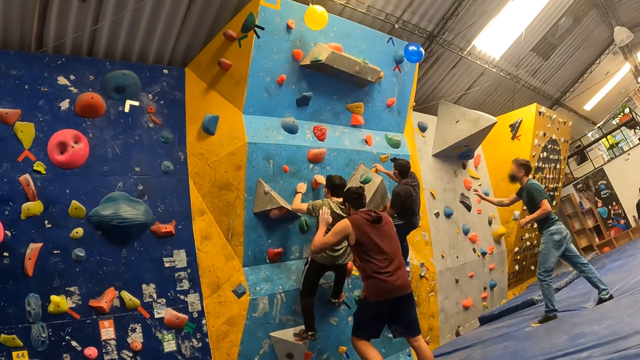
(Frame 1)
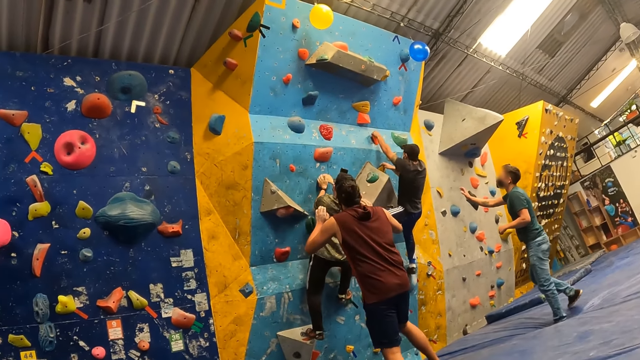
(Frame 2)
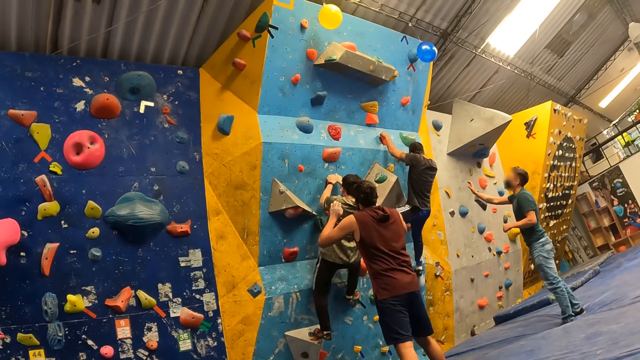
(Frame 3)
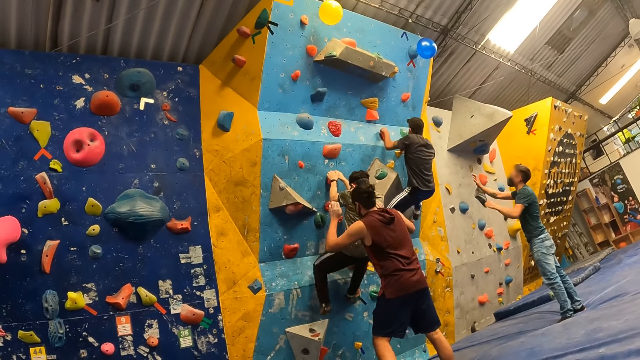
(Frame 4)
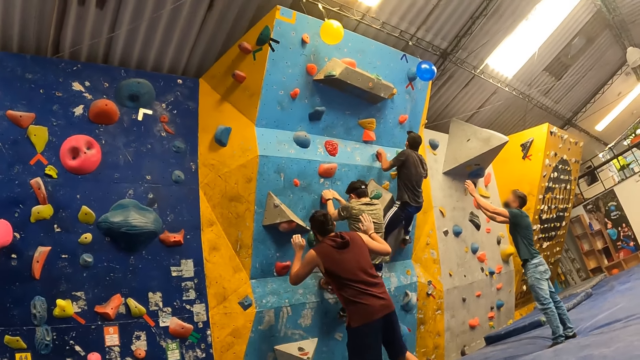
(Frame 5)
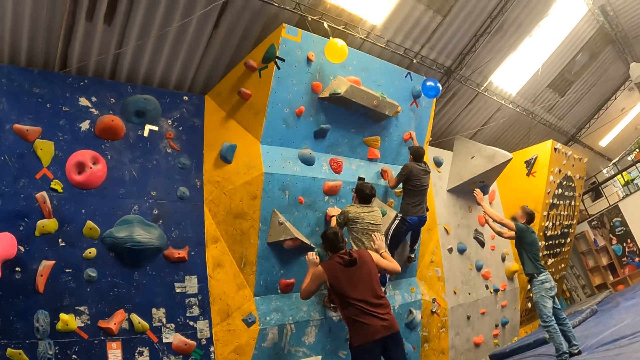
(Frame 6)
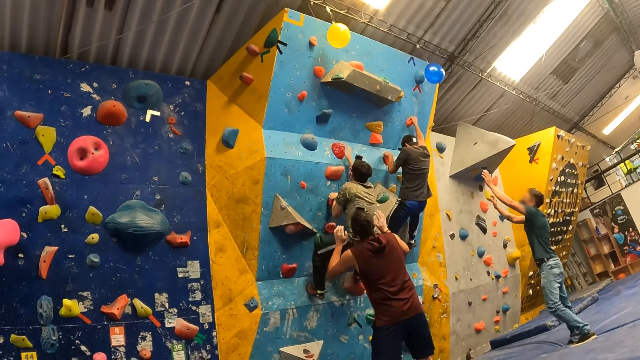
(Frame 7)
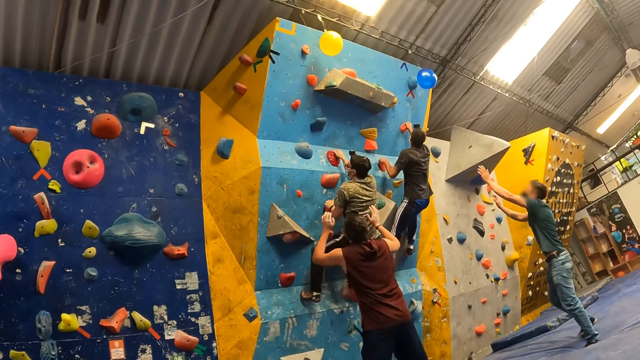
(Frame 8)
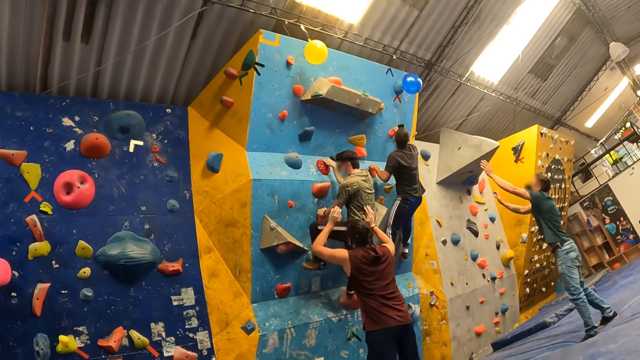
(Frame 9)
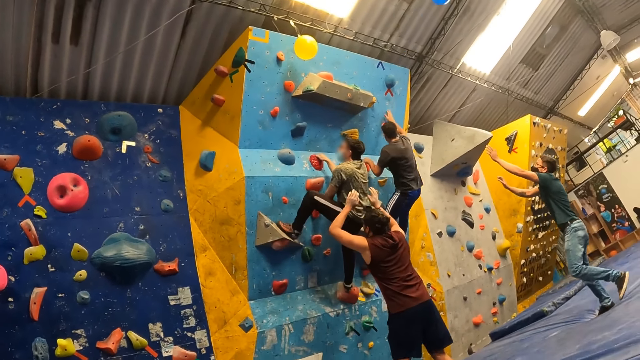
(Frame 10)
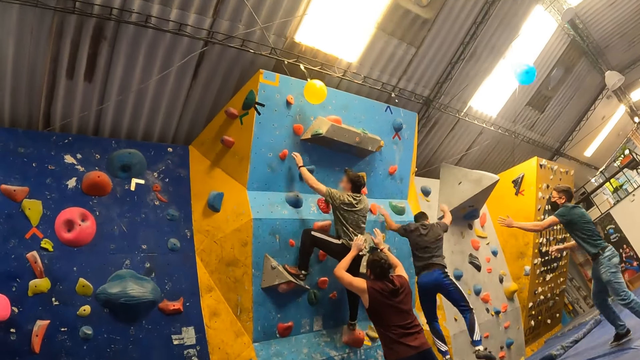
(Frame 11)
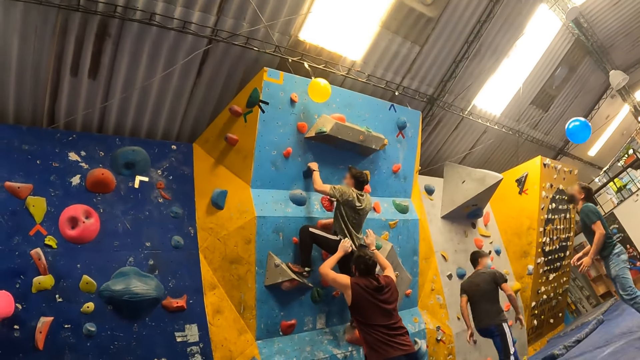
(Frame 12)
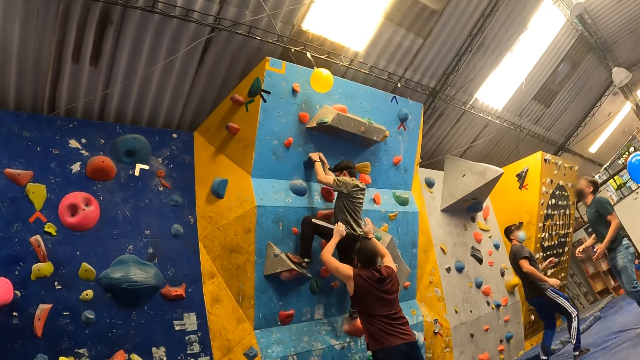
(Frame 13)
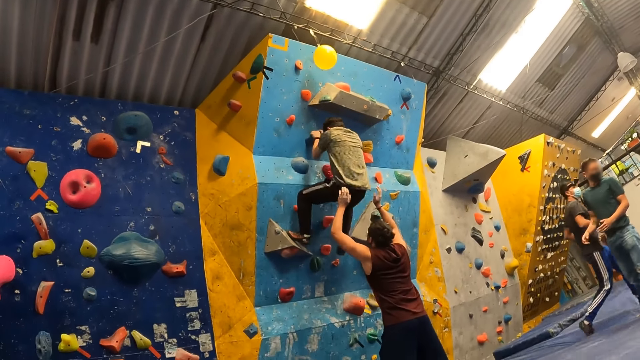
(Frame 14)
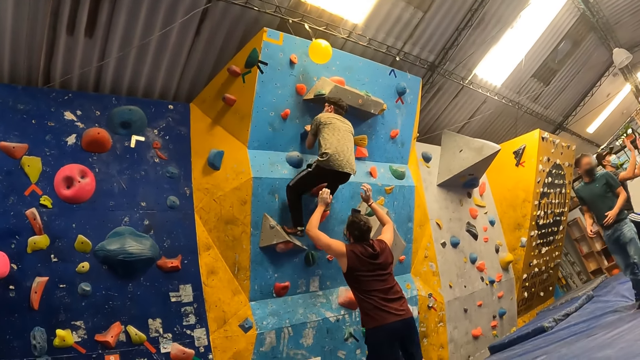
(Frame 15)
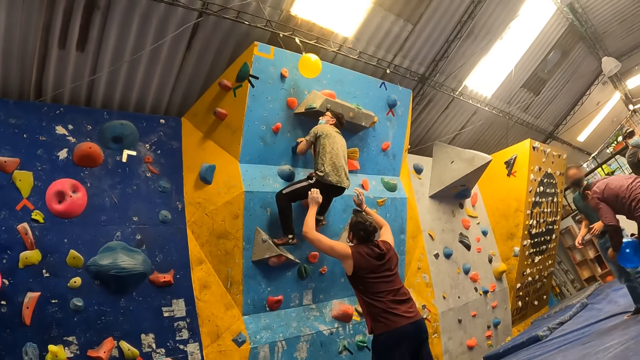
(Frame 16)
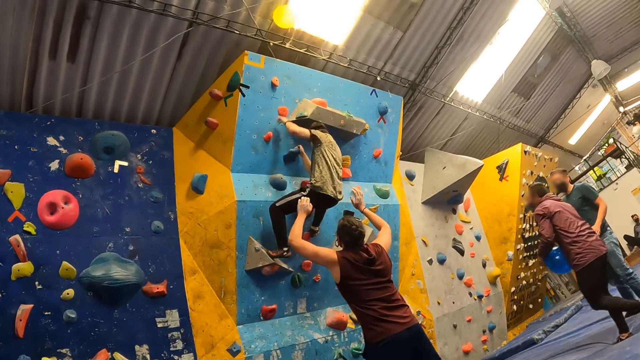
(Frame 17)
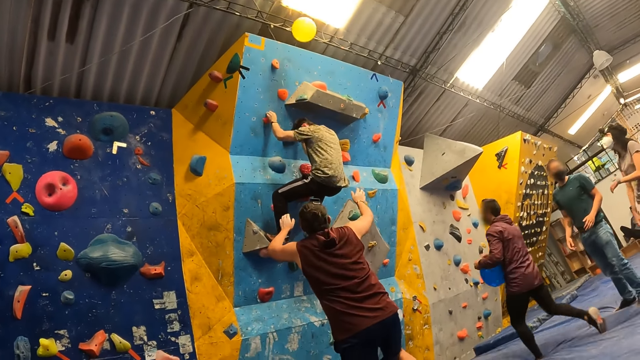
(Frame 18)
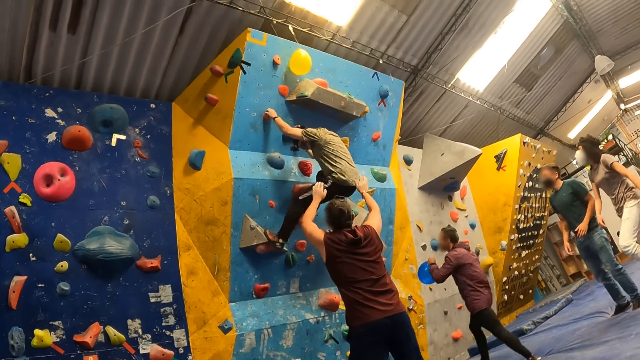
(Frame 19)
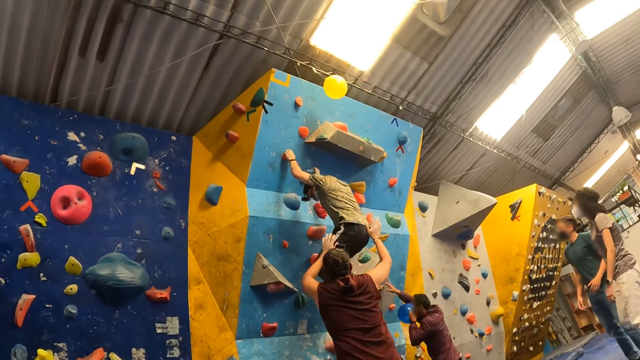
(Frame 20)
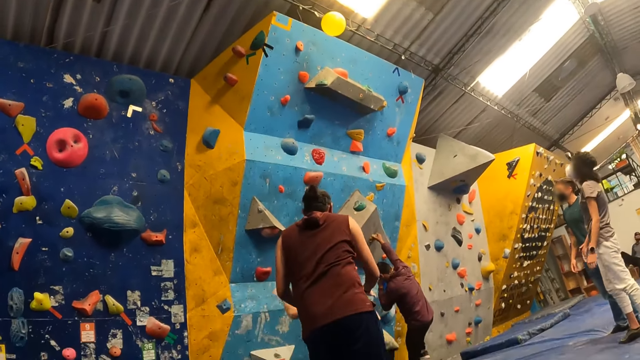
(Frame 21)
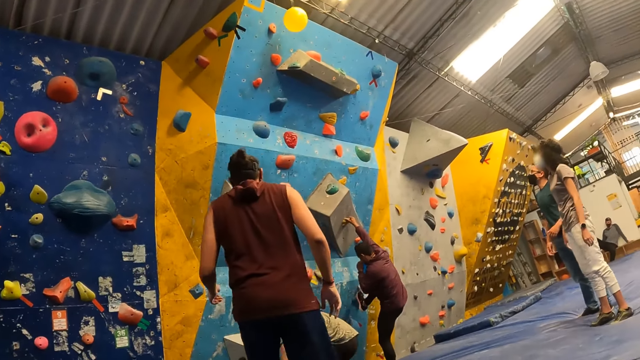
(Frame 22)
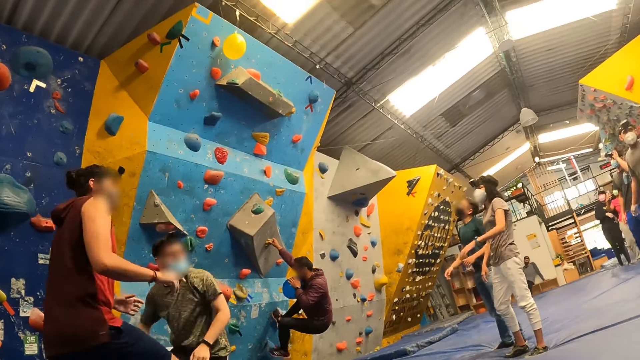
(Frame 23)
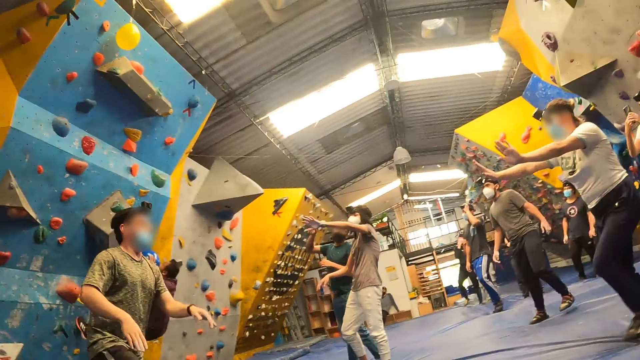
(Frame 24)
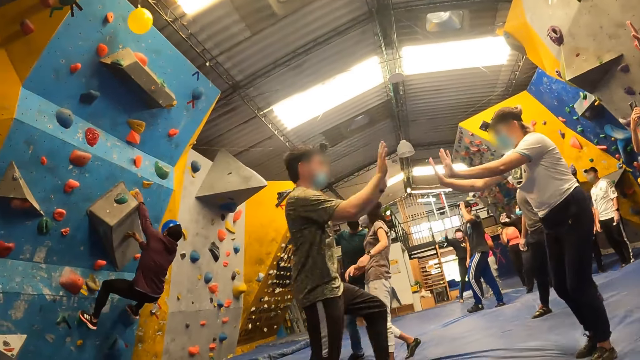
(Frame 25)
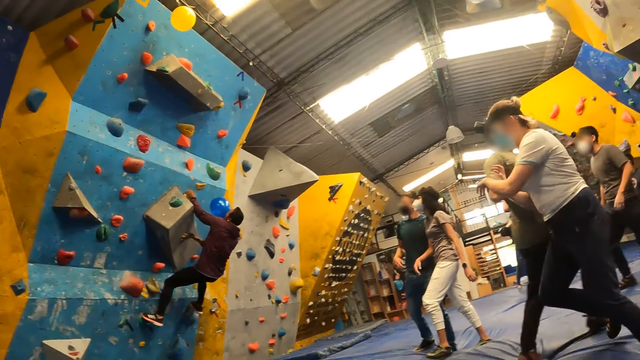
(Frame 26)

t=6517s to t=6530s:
An instructor instructs a man up the bouldering wall. The man hits a balloon with his right hand. The man falls from the bouldering wall. Another man hits a balloon with his left hand. The other man falls from the bouldering wall. Another instructor climbs the bouldering wall.

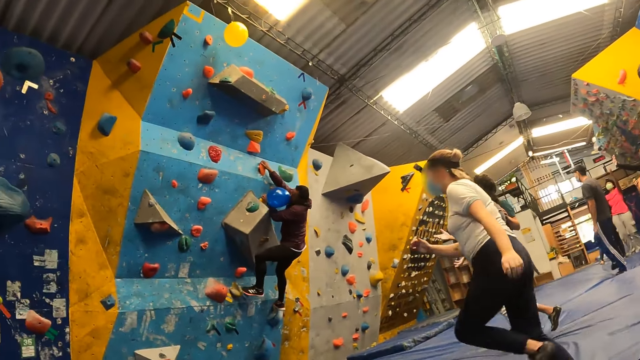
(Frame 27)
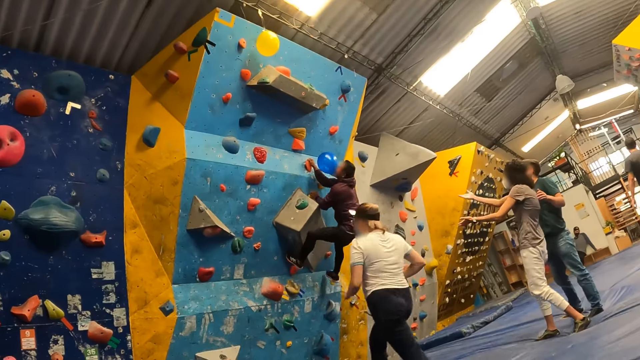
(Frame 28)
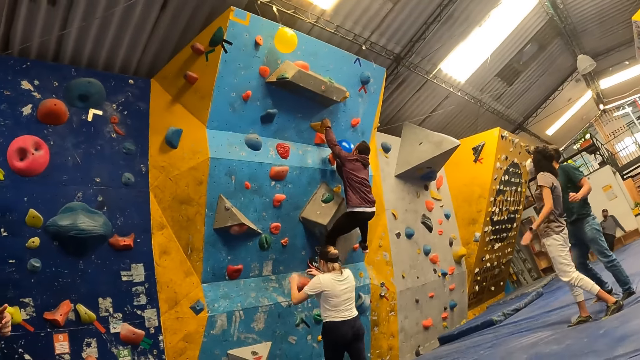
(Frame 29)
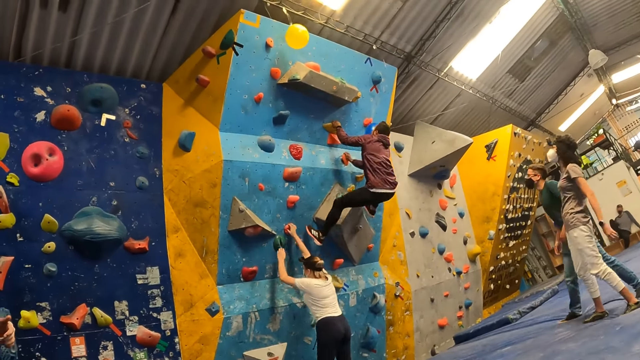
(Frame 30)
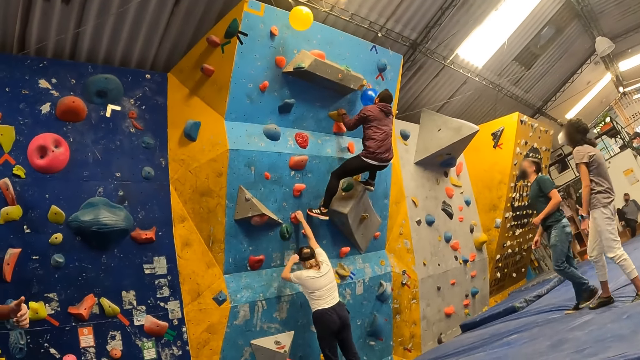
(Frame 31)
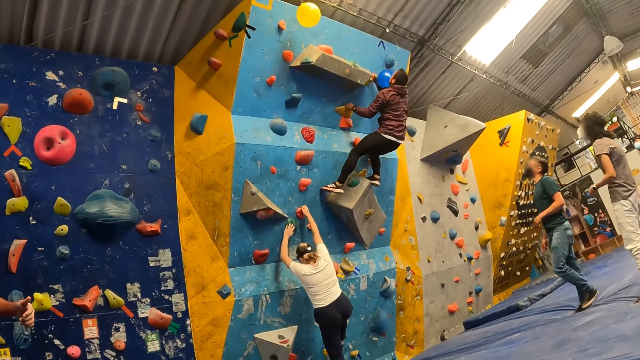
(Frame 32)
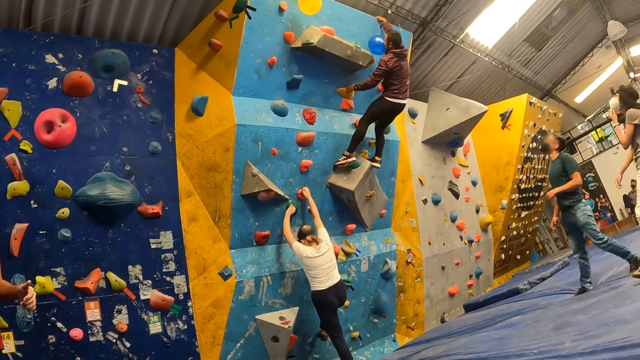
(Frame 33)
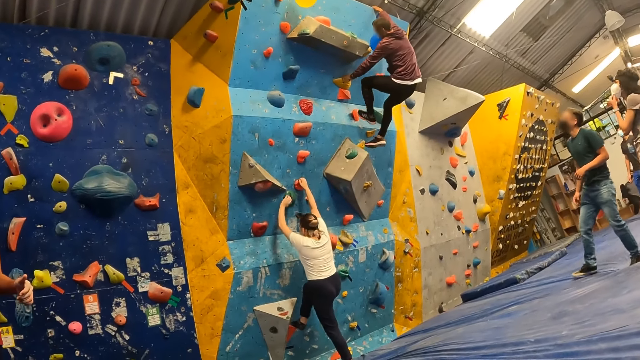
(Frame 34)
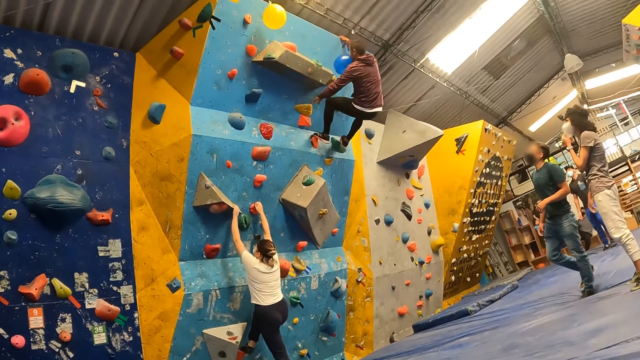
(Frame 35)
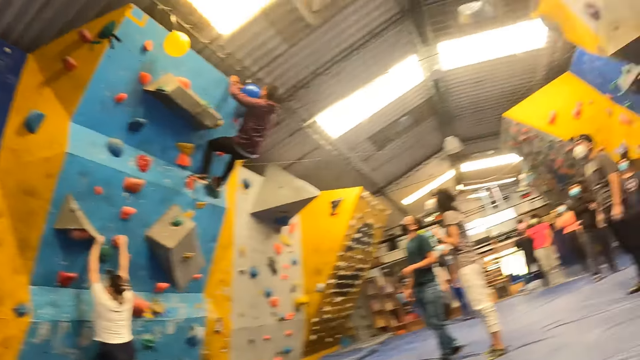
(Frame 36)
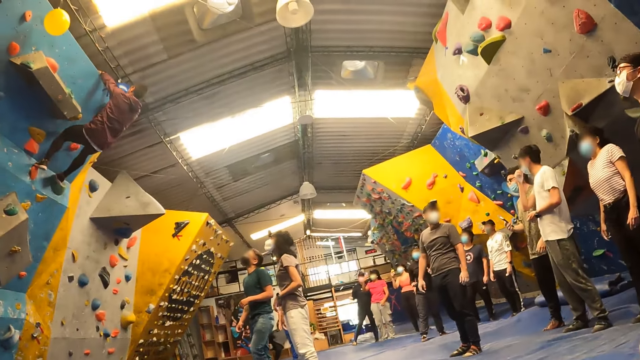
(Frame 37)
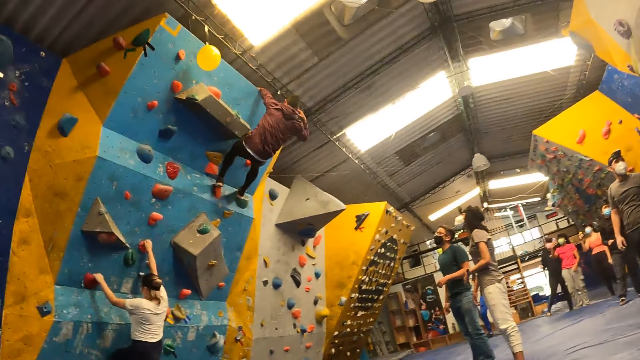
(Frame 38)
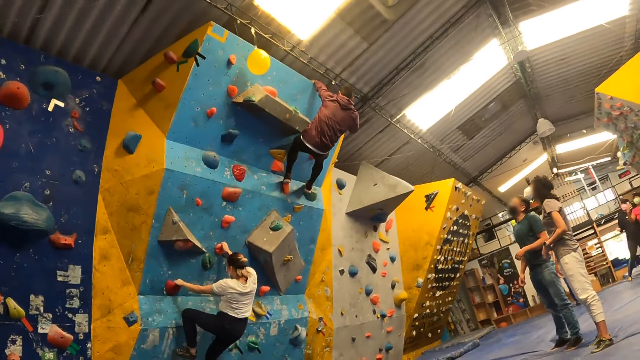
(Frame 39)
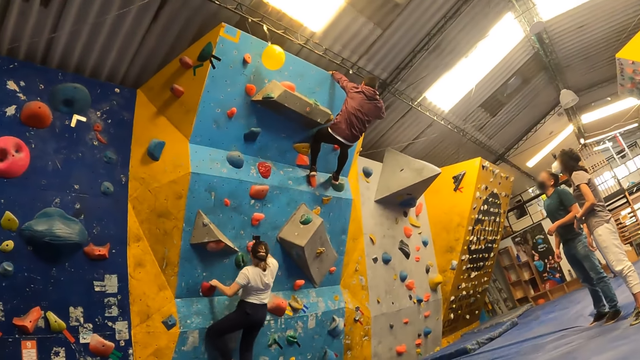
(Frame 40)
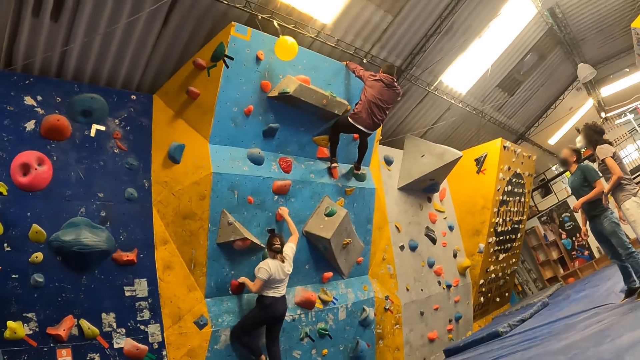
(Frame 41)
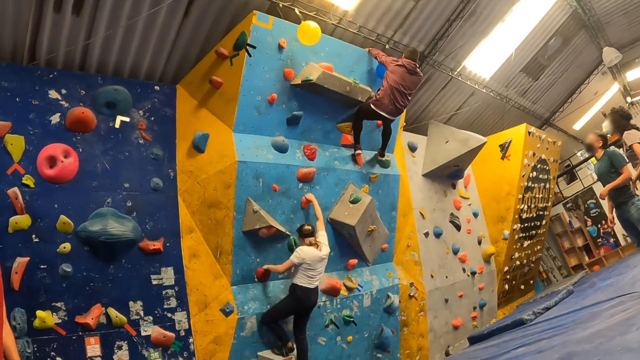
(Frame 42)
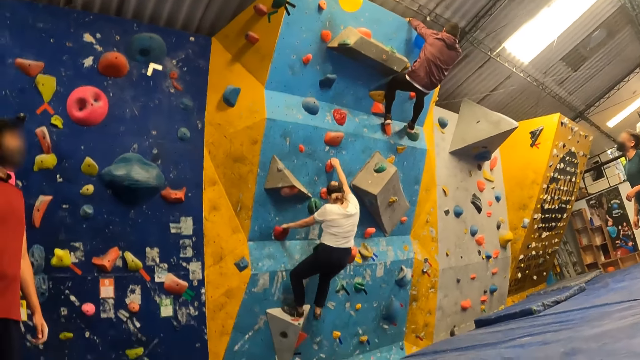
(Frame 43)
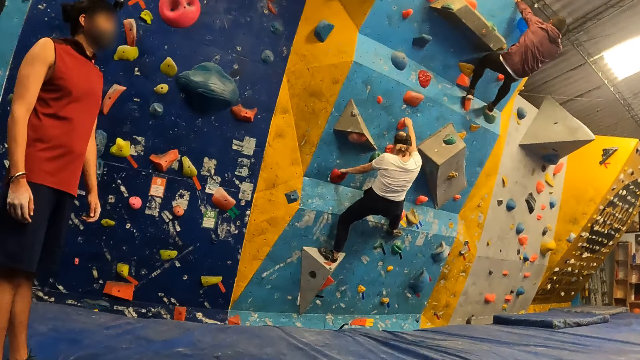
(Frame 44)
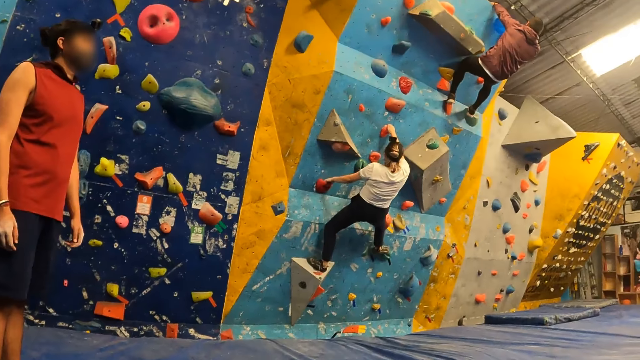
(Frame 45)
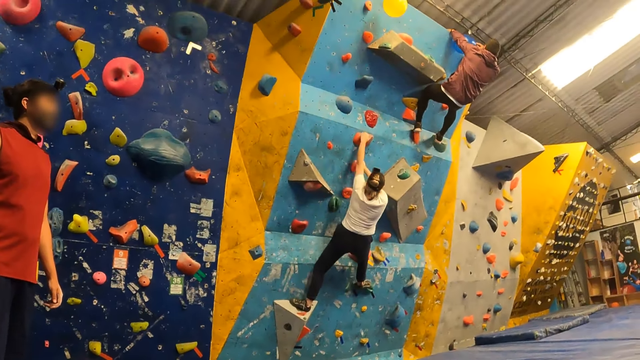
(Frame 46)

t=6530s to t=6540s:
A woman climbs the bouldering wall. An instructor hangs the balloon on the bouldering wall with his right hand.
